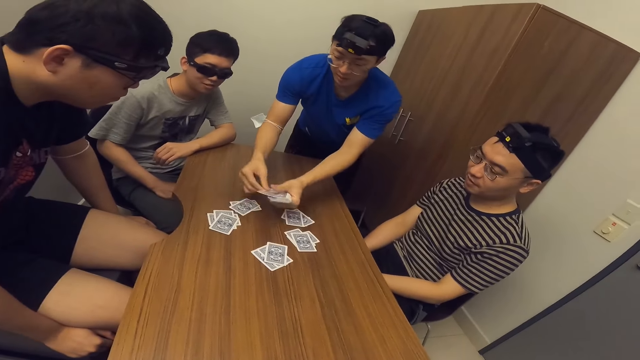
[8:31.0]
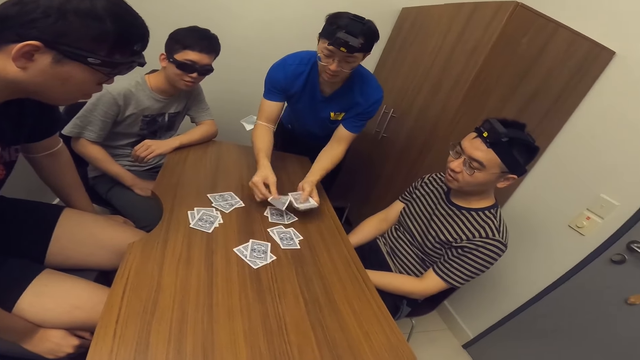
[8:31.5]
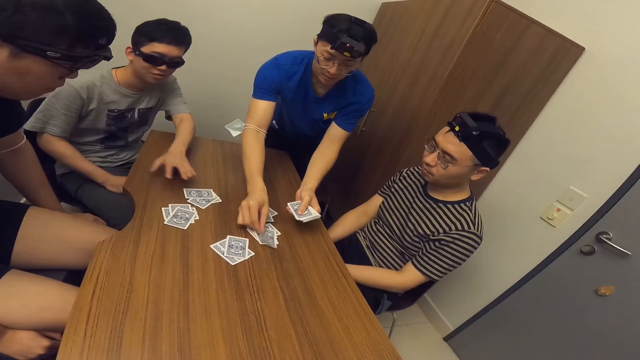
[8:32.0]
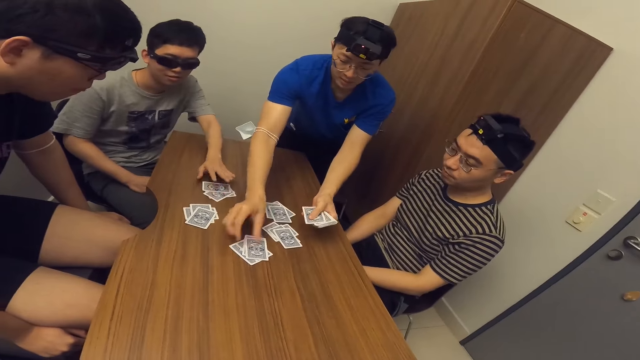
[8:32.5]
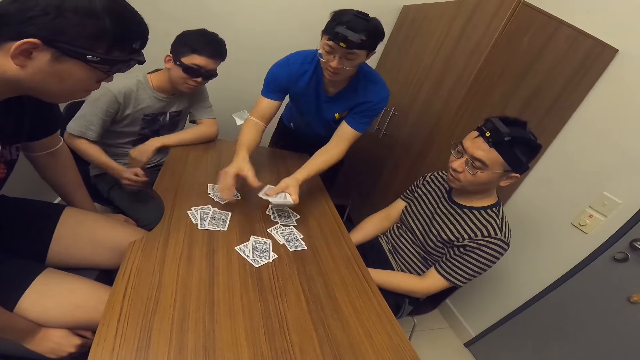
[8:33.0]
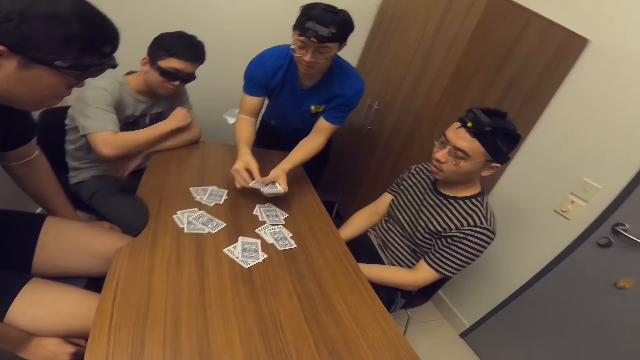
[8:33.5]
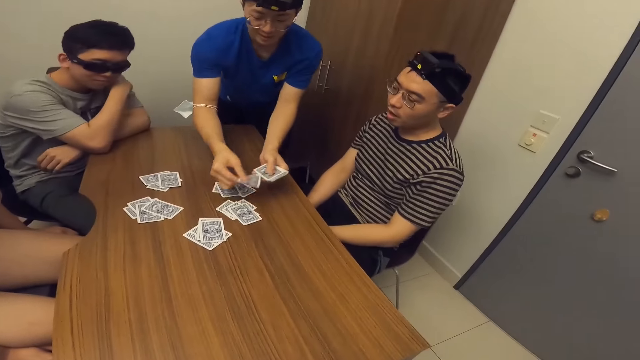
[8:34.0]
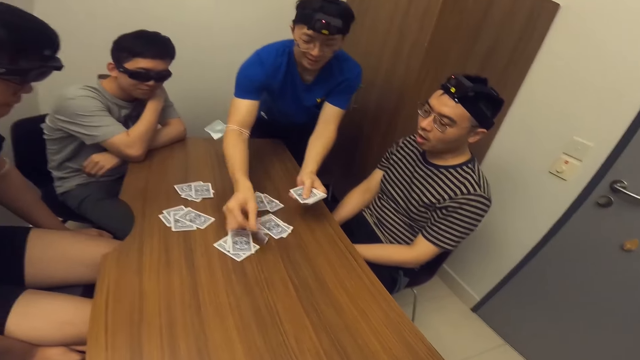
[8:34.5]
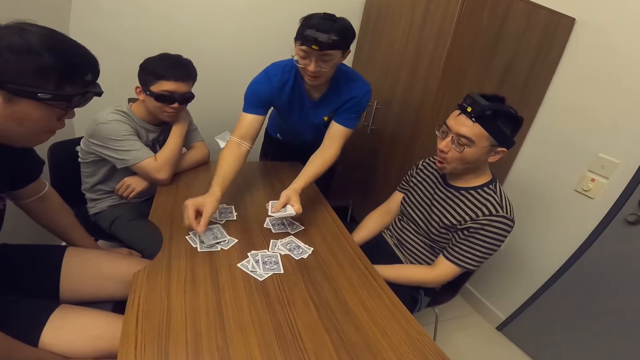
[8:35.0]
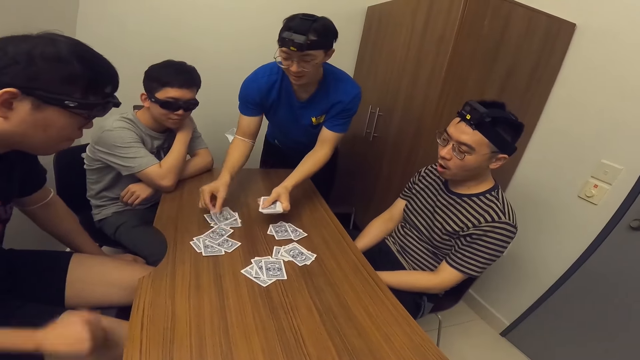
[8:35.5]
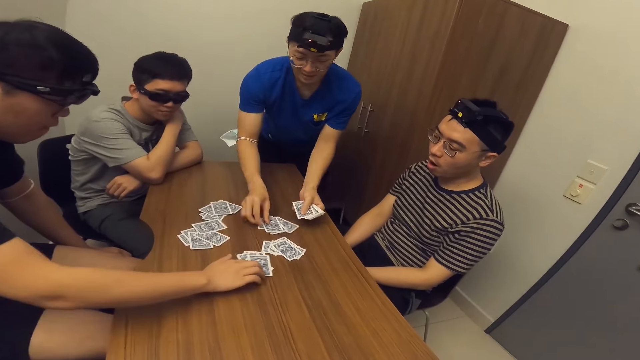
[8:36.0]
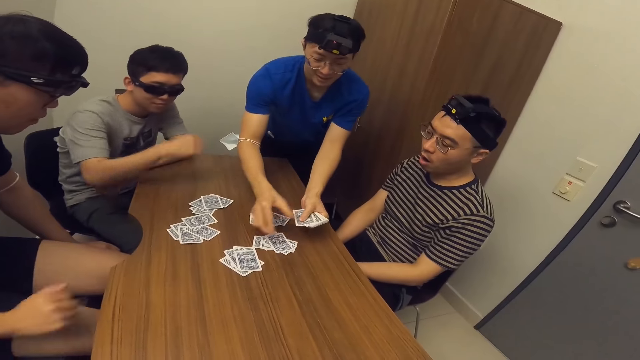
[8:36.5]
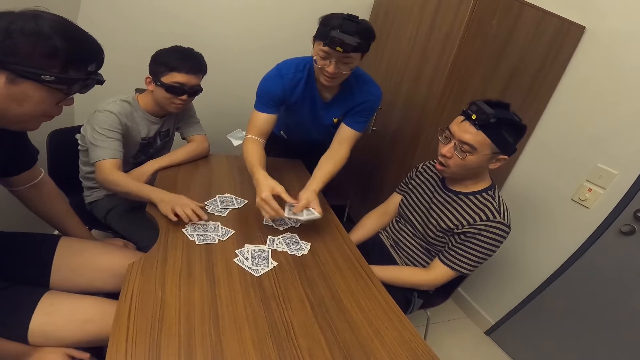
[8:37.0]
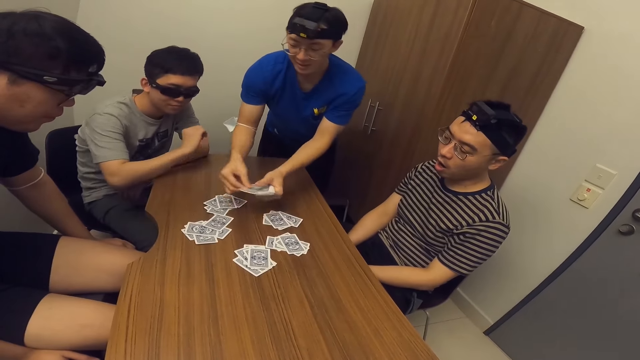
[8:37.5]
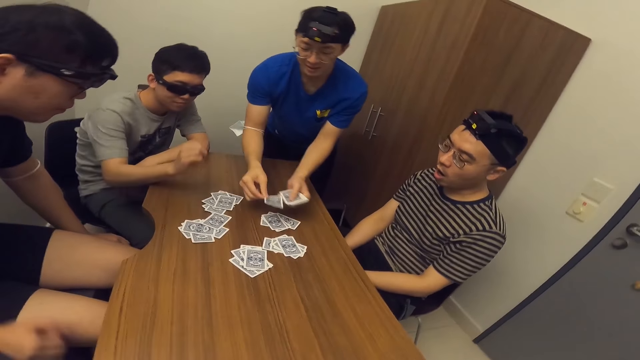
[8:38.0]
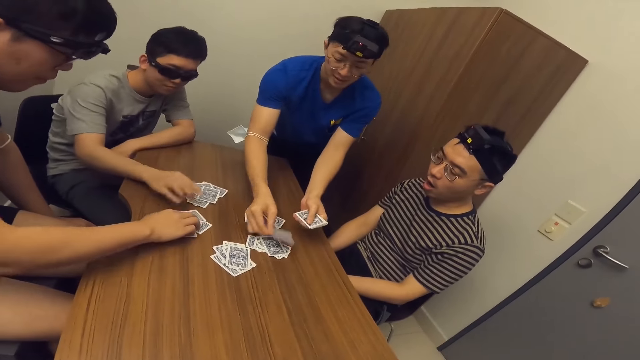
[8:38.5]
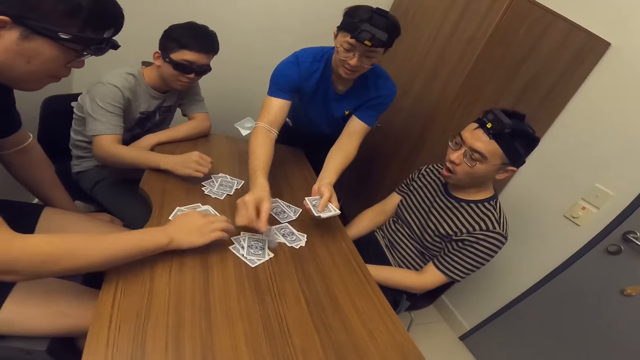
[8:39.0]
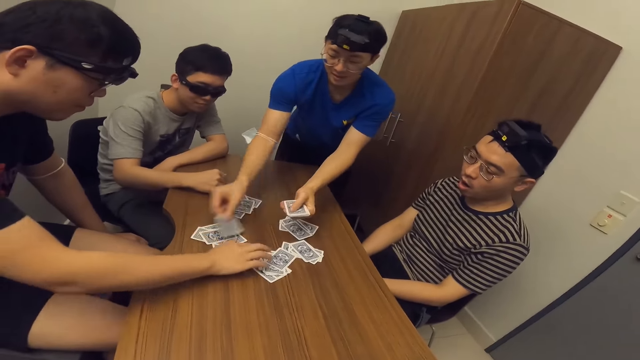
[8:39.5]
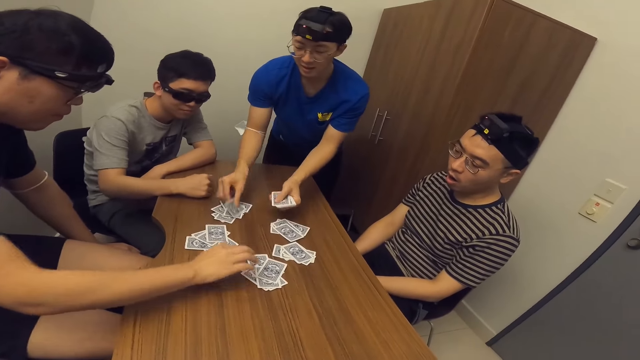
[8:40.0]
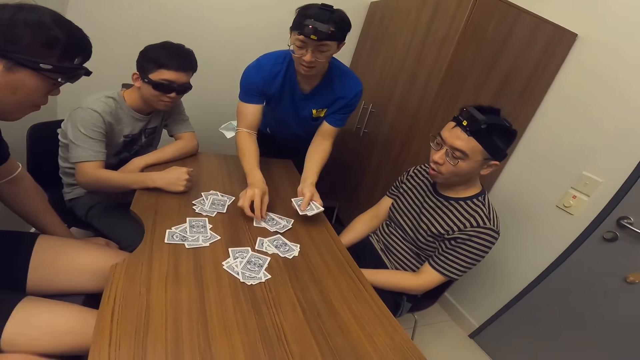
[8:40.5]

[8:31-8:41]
A man adjusts the card on the table with his left hand. A second man adjusts the card on the table with his right hand. Another man divides the cards. The first man adjusts the card on the table with his right hand. He adjusts the card again. The second man adjusts the card on the table with his right hand.

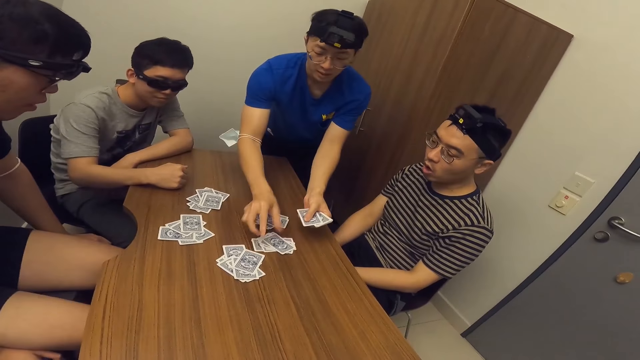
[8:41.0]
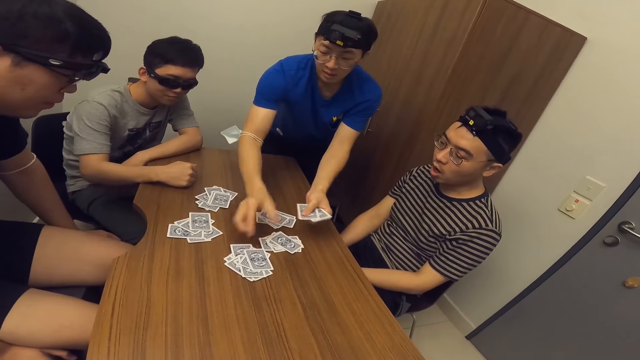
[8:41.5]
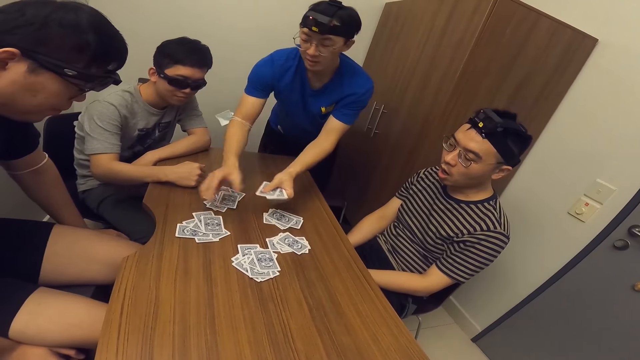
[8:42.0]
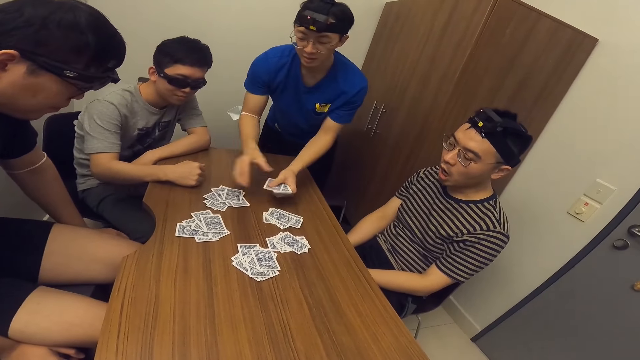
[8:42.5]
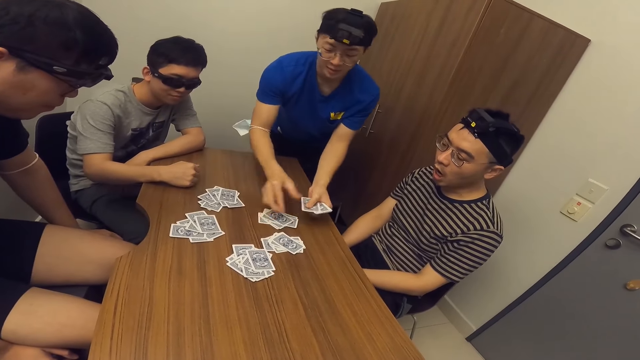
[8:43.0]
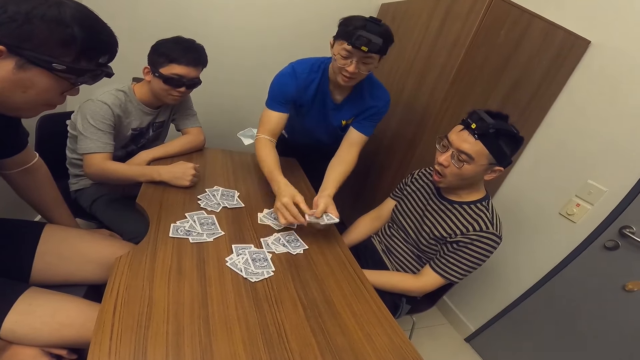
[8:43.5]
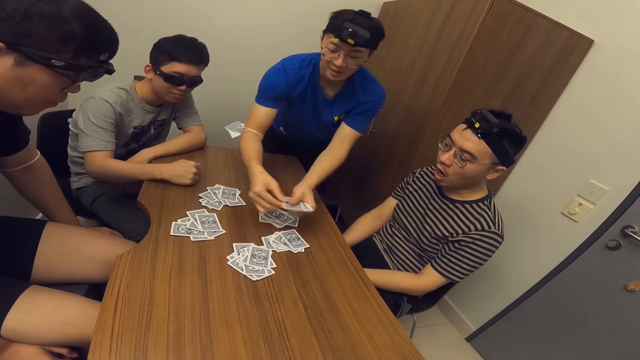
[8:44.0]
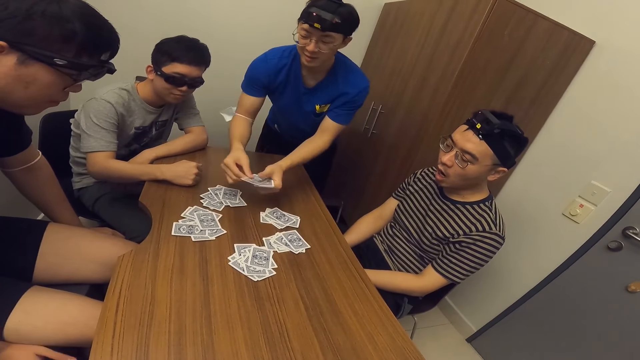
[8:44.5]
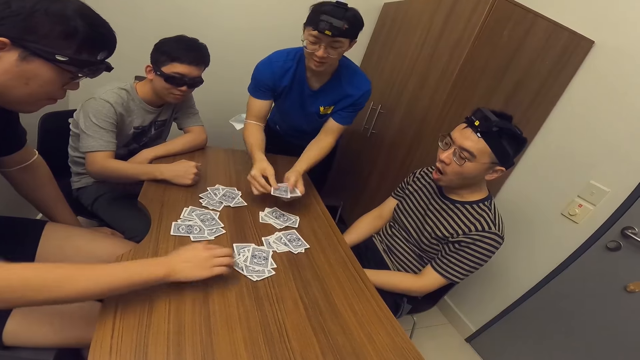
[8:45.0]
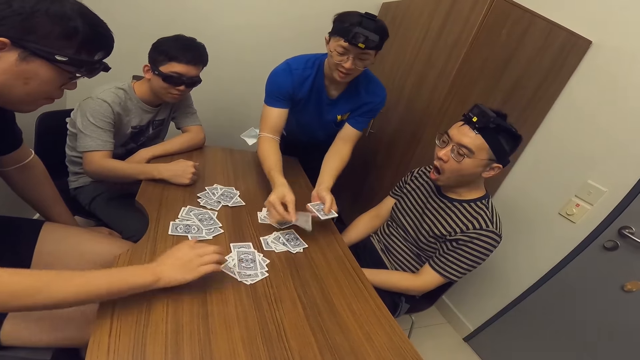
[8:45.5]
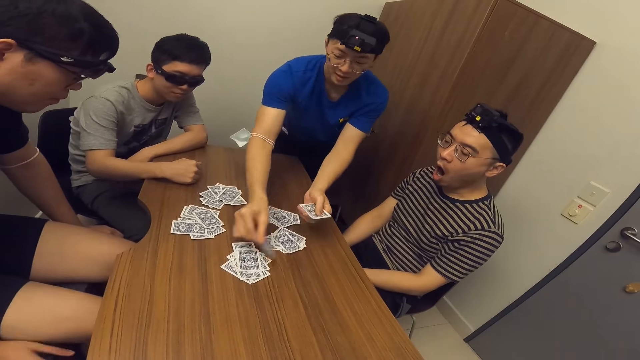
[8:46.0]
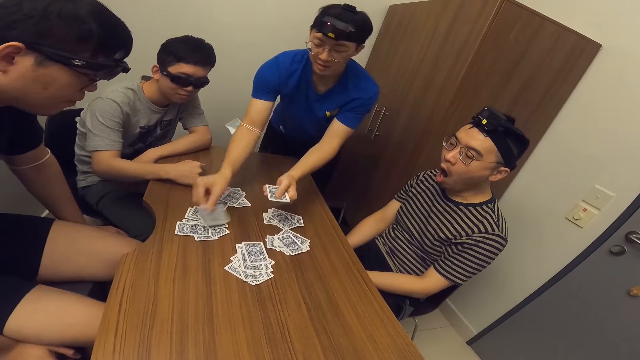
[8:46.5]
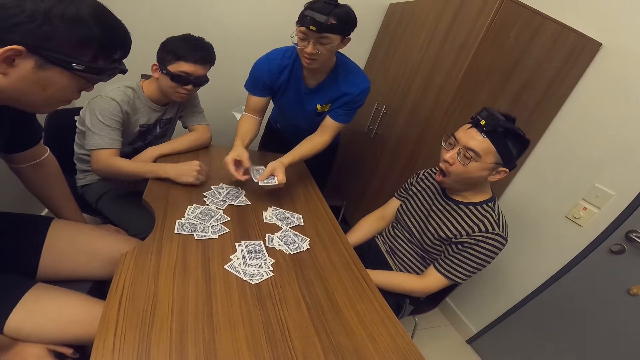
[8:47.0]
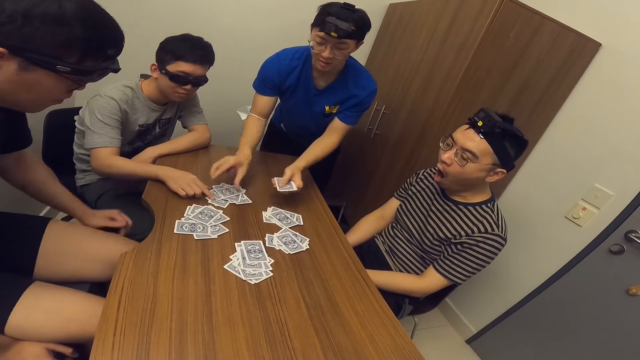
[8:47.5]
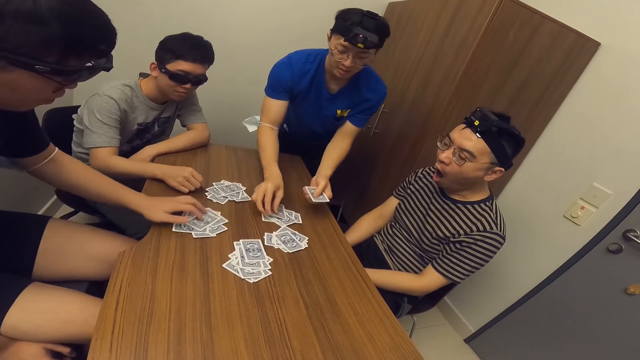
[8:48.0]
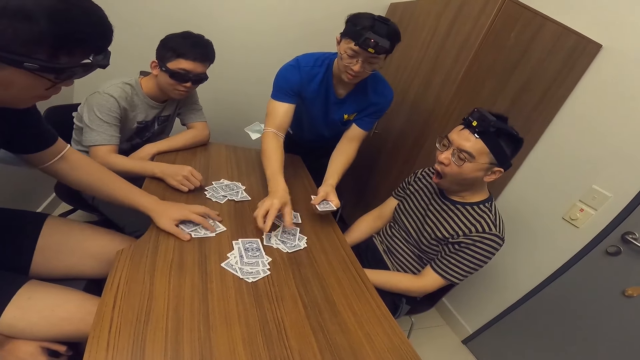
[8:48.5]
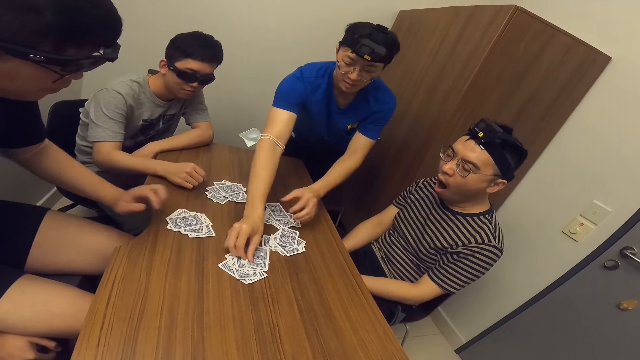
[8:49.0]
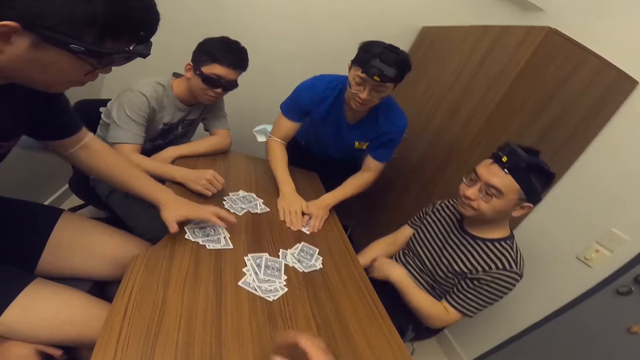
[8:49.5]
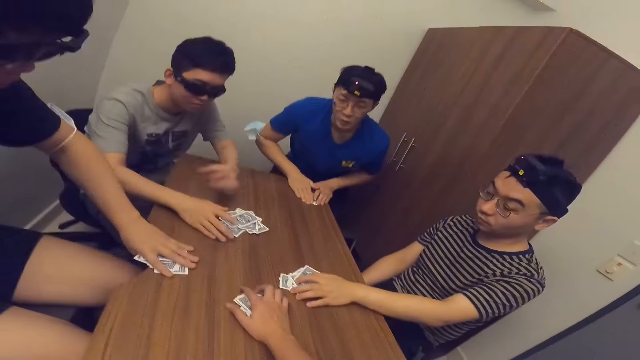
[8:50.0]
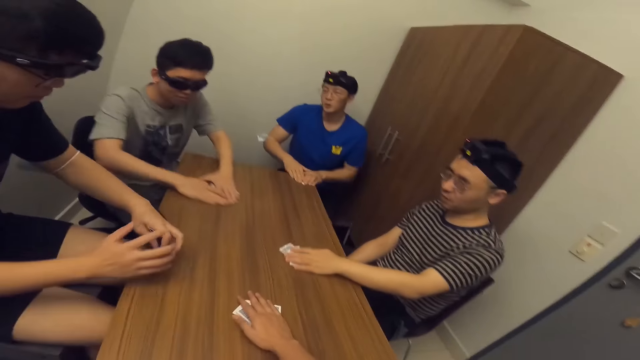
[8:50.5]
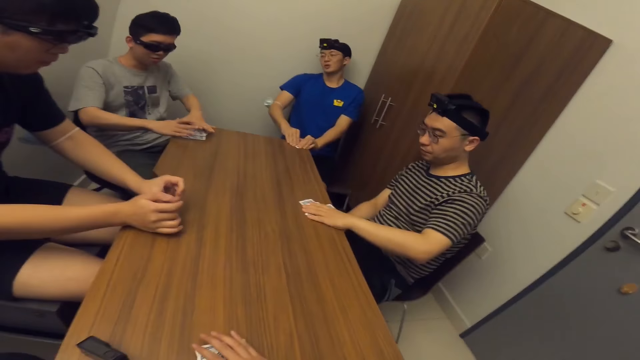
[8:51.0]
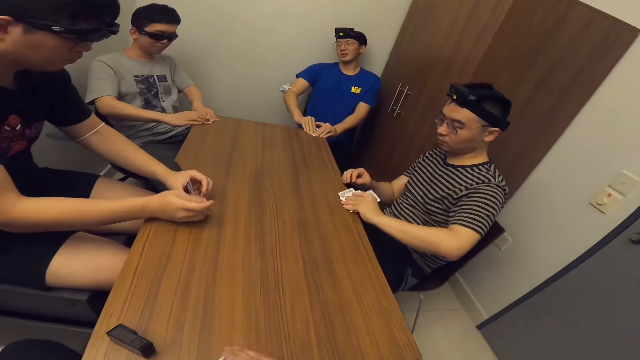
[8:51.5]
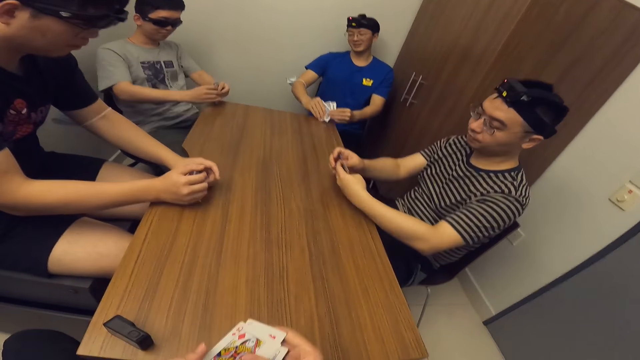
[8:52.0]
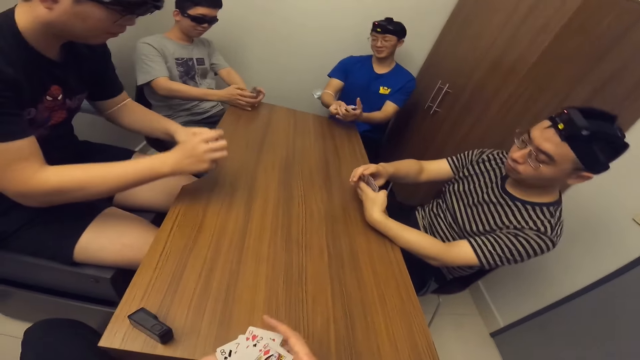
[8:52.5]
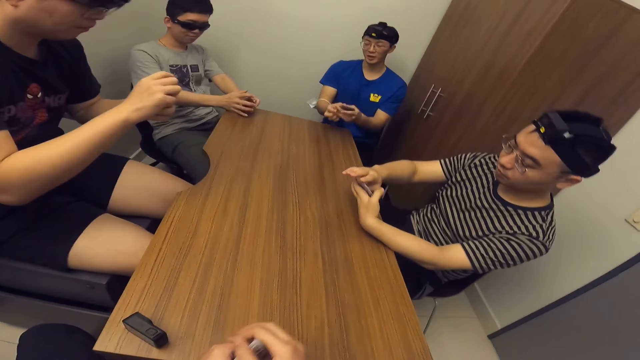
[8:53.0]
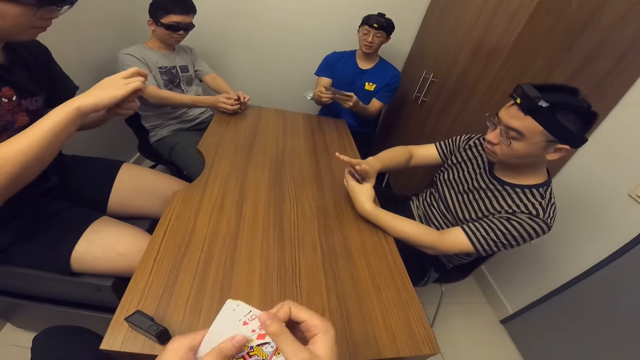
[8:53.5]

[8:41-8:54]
A man divides the cards. A second man adjusts the card on the table with his right hand. The first man divides the cards. A third man adjusts the card on the table with his right hand. The second man adjusts the card on the table with his left hand. The first man moves the cards and picks cards from the table with his hands. The camera wearer picks cards from the table with his right hand. The third man picks cards from the table with his right hand. A fourth man picks cards from the table with his left hand. The second man picks cards from the table with his left hand. The second man moves the cards. The fourth man moves the cards. The third man moves the cards. The camera wearer moves the card. The second man shuffles cards with his hands. The third man shuffles cards with his hands. The first man shuffles cards with his hands. The fourth man shuffles cards with his hands. The camera wearer shuffles cards with his hands. The fourth man arranges the cards. The camera wearer arranges the cards. The second man arranges the cards. The third man arranges the cards.
